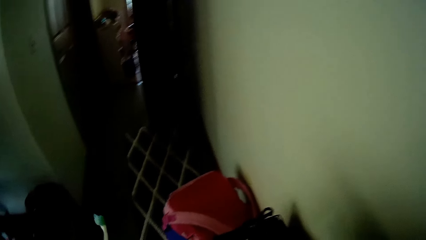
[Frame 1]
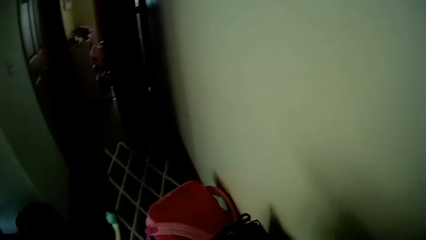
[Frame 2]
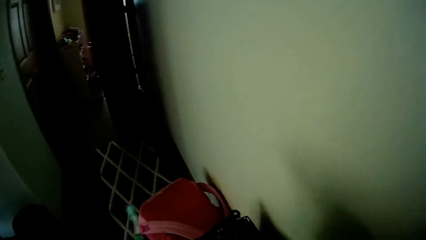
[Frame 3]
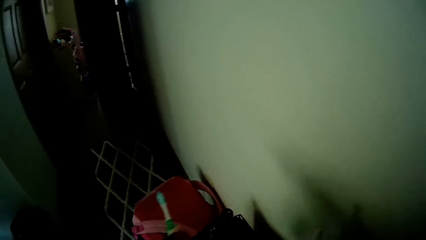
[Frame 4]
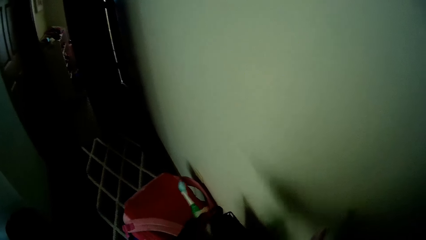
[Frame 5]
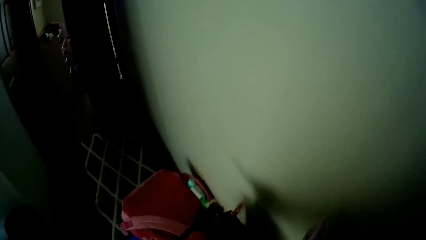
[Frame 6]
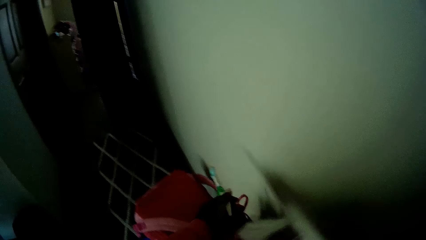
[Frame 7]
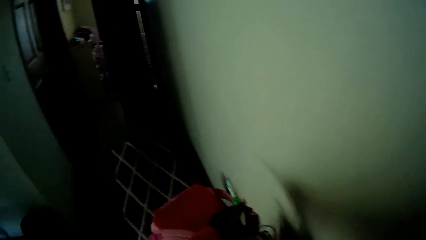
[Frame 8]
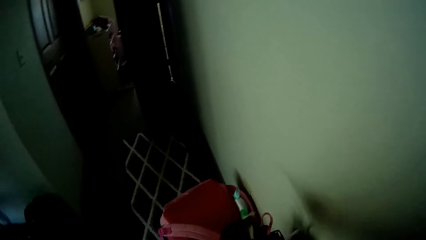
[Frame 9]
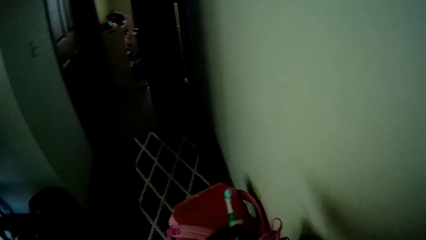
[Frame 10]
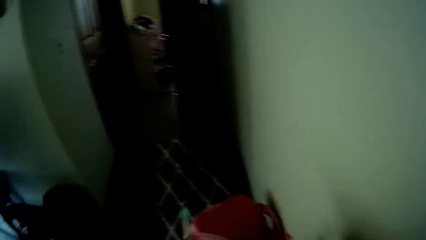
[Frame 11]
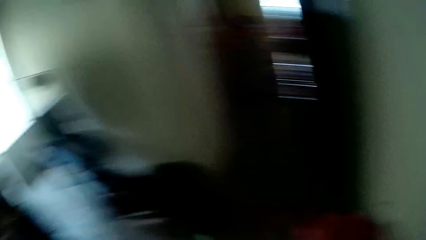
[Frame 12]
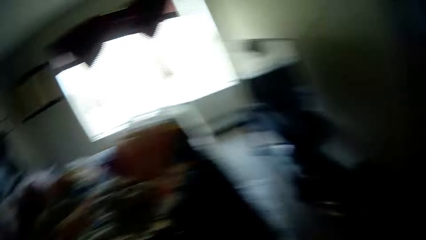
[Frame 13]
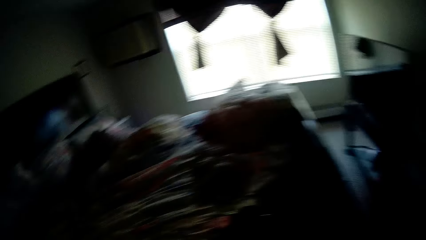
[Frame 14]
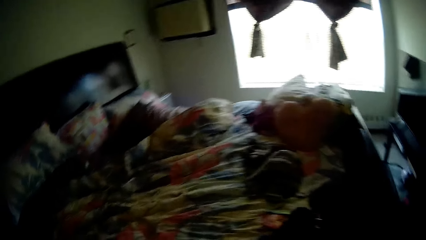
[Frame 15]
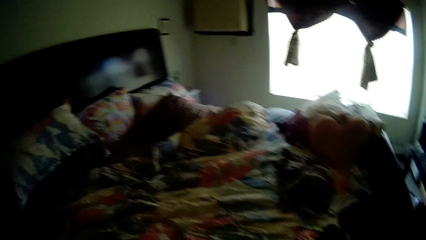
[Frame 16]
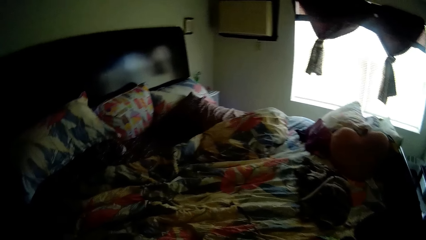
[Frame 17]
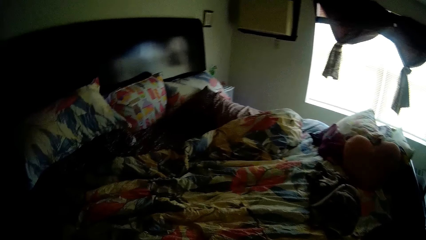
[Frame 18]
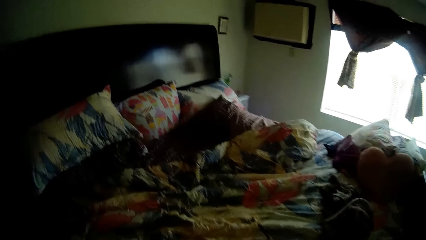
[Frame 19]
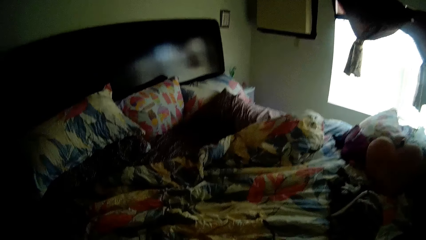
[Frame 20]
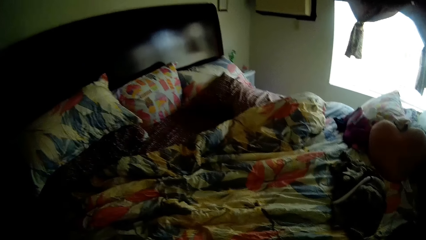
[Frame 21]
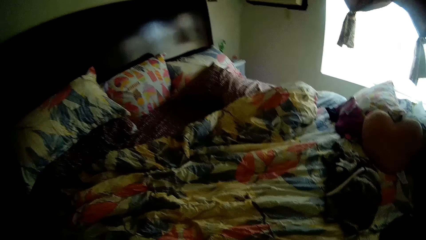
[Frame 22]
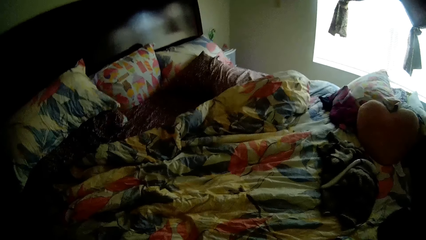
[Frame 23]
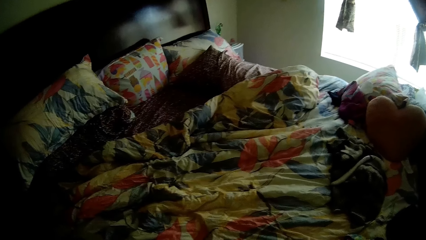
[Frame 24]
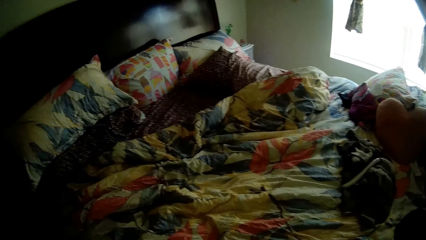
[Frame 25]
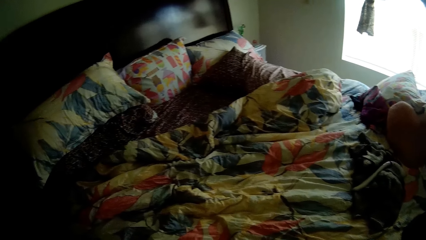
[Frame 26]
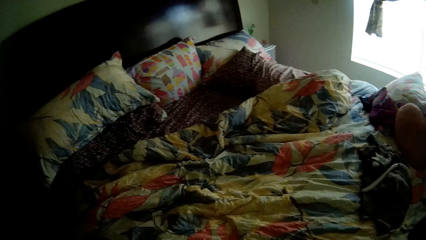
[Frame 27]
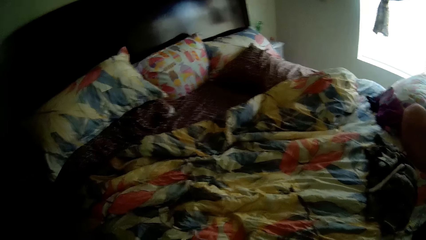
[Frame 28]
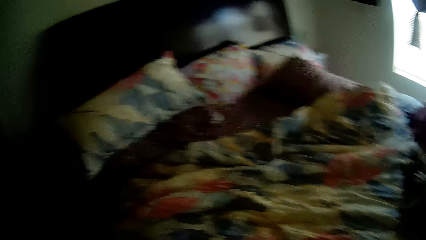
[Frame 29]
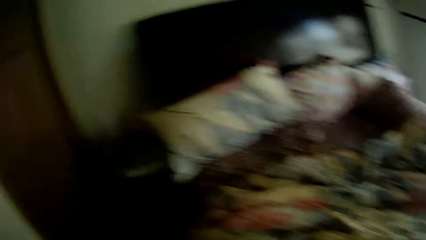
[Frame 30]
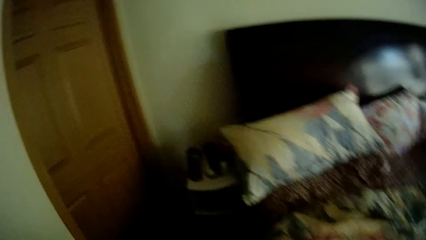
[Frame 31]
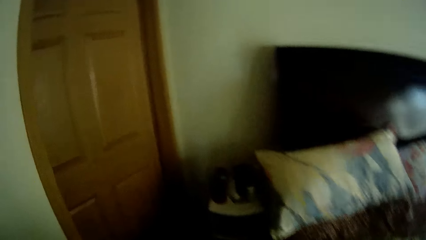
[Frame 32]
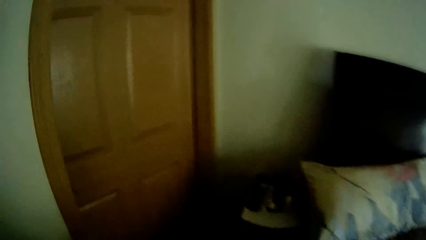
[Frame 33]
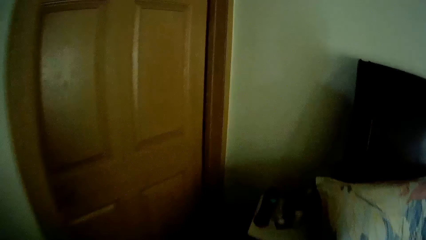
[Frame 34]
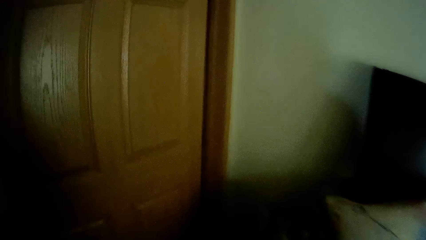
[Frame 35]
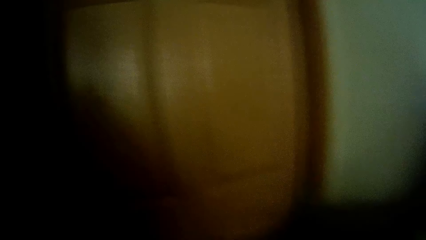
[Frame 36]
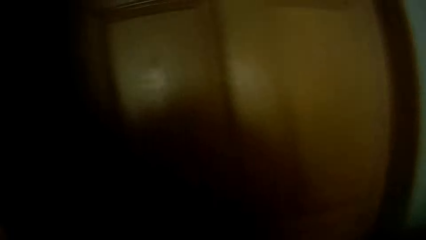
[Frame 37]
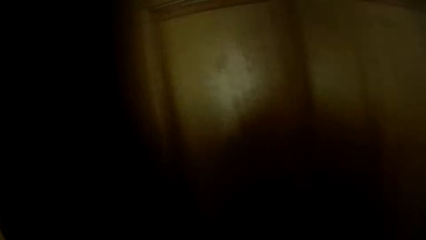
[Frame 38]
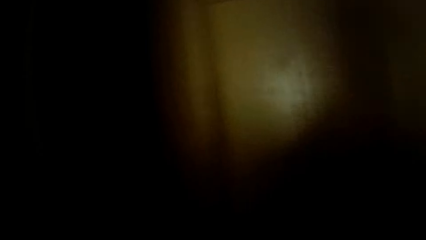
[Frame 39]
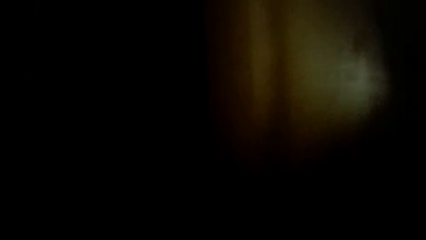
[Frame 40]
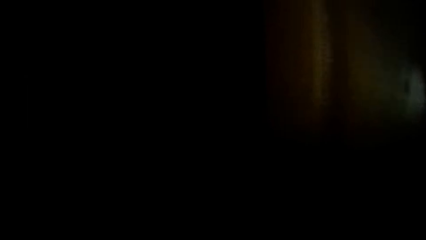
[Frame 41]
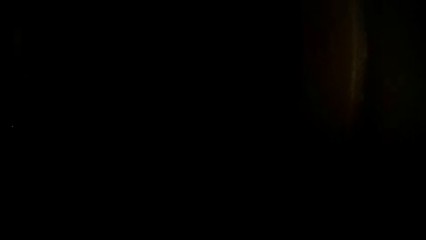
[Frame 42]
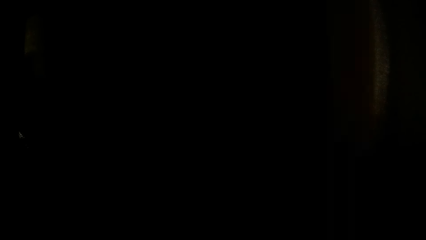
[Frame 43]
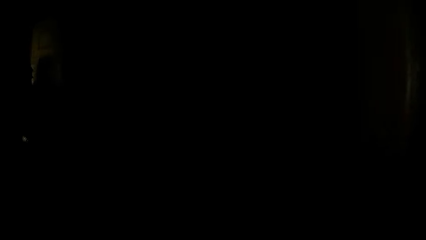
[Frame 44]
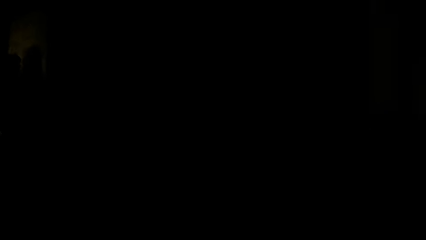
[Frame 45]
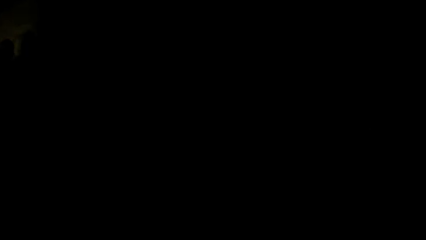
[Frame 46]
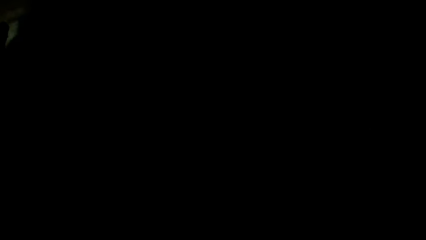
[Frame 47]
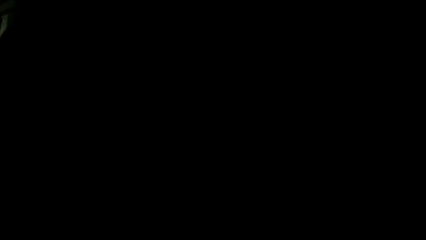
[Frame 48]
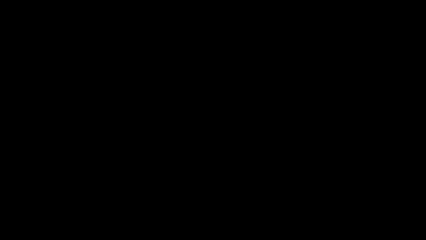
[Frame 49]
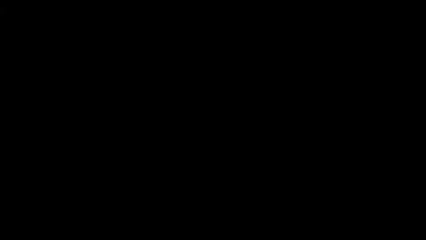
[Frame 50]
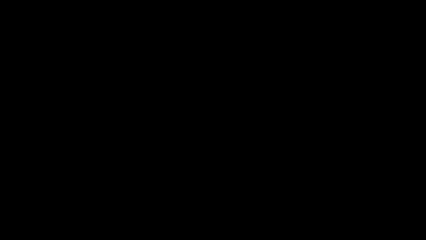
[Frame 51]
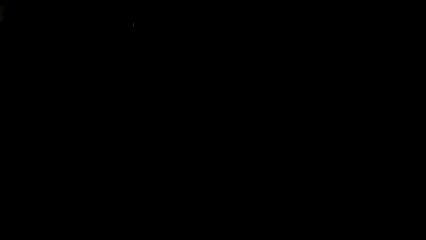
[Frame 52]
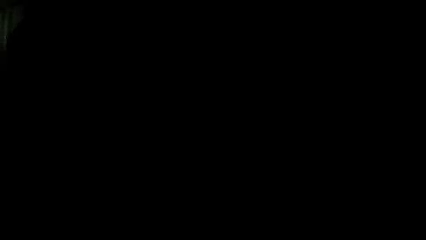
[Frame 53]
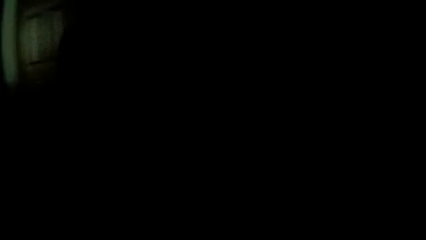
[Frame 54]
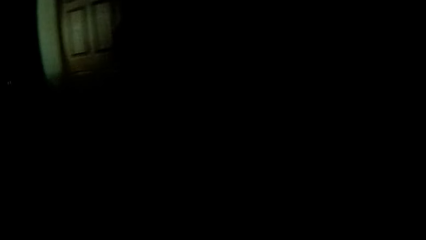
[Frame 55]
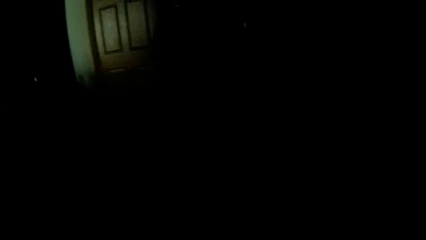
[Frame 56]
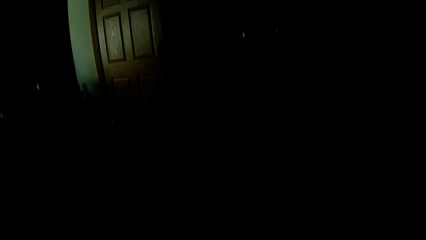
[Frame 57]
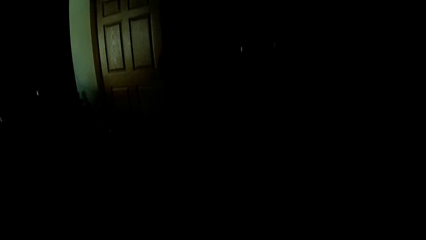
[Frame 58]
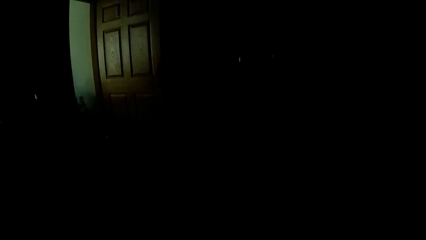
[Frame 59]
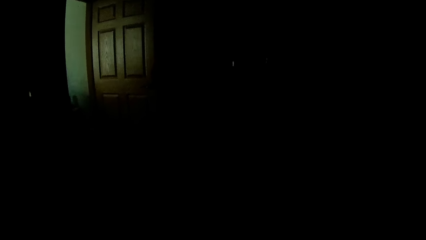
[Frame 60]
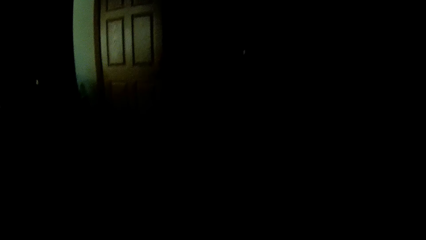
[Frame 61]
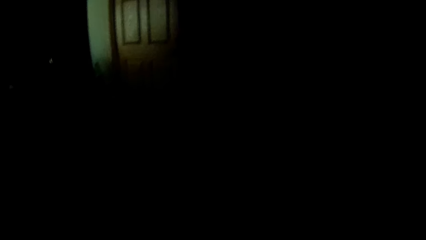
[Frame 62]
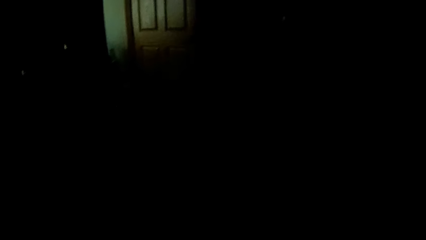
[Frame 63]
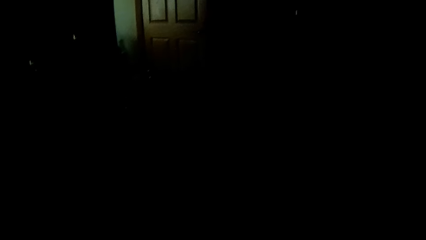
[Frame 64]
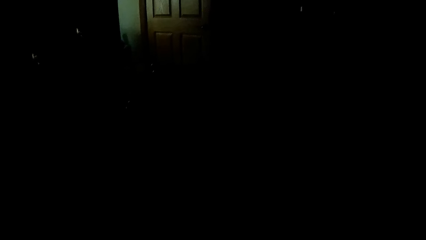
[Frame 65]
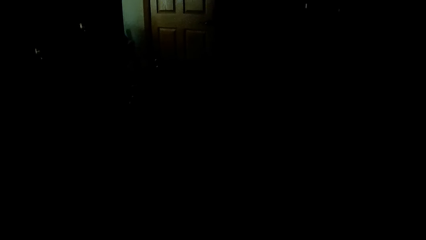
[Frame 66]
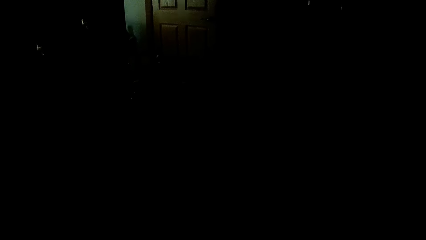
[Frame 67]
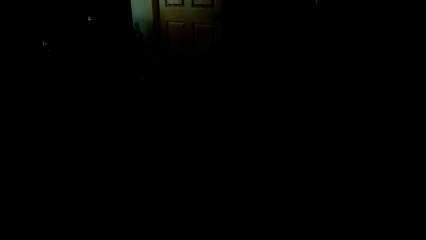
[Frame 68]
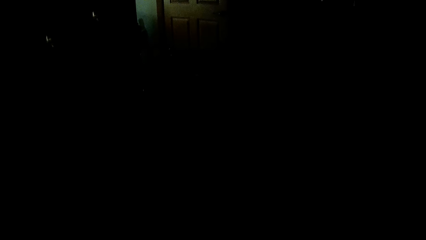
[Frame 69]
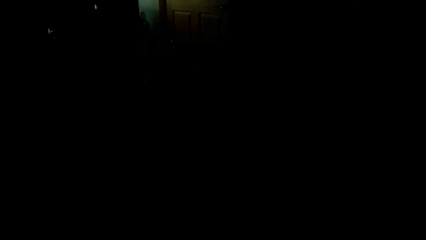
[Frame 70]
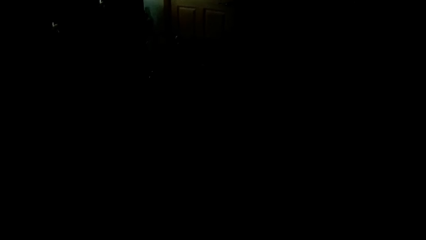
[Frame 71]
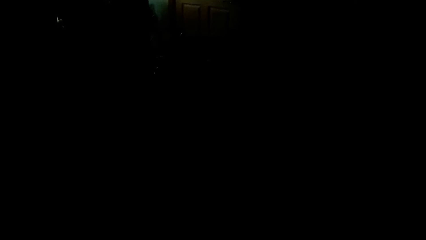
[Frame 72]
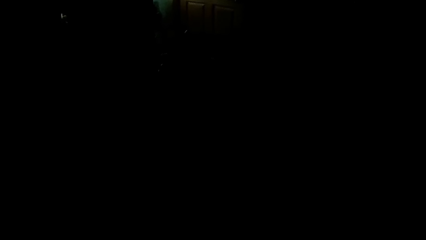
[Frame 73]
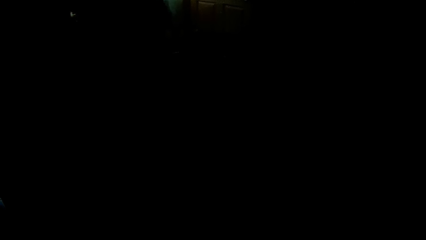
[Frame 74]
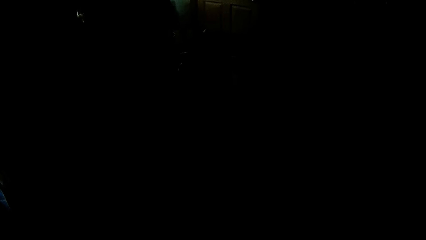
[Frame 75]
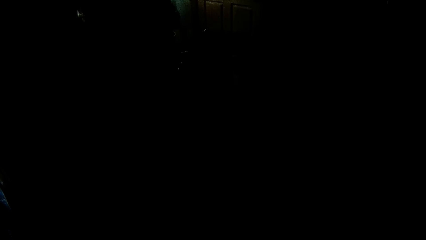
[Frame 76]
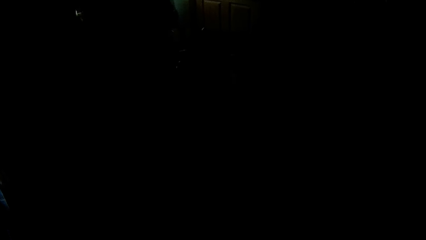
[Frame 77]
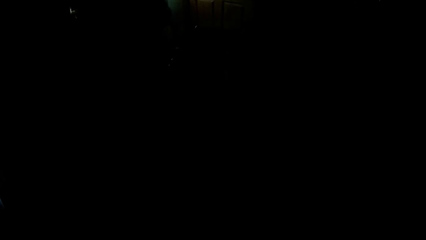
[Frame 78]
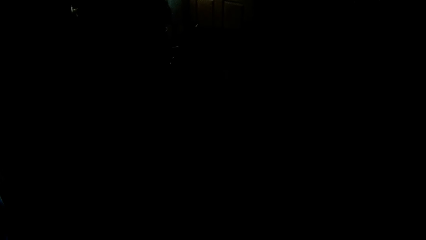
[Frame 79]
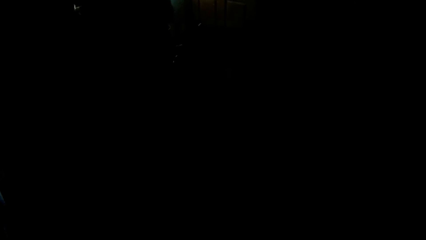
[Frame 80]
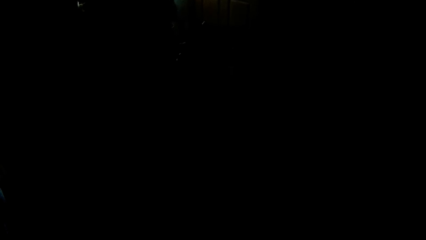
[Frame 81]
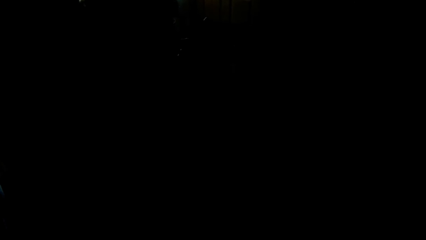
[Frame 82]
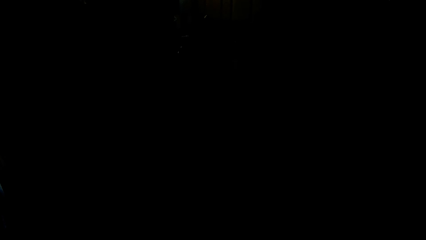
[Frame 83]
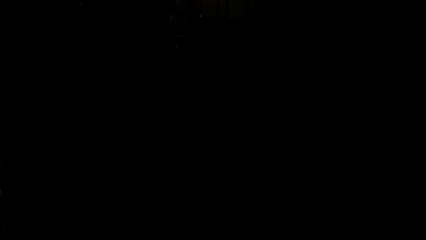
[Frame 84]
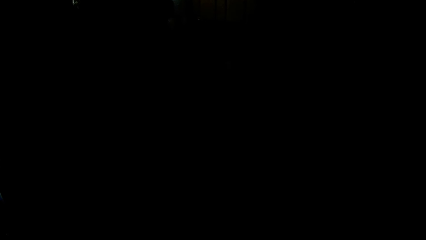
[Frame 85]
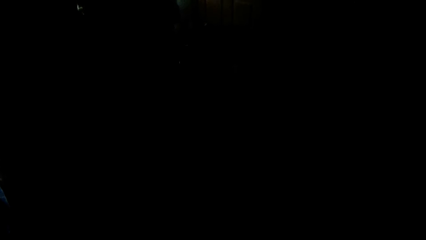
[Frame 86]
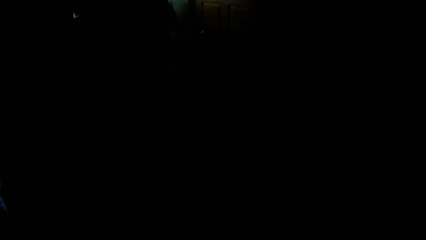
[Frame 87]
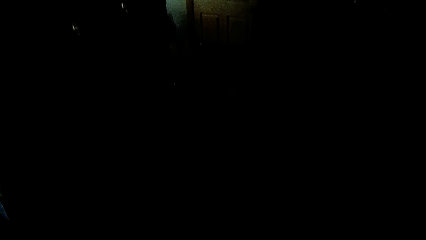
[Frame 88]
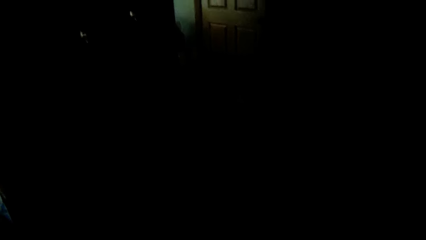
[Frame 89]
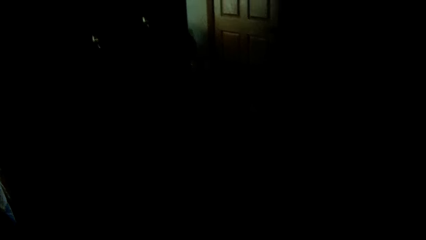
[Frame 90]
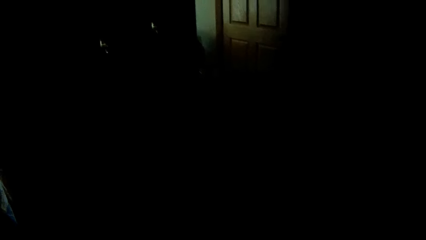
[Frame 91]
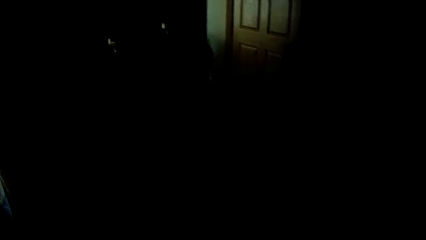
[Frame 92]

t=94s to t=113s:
The camera wearer walks to a closet. They walk out of the bedroom. They talk to a child.
